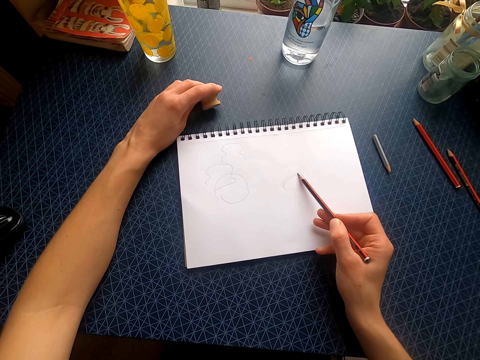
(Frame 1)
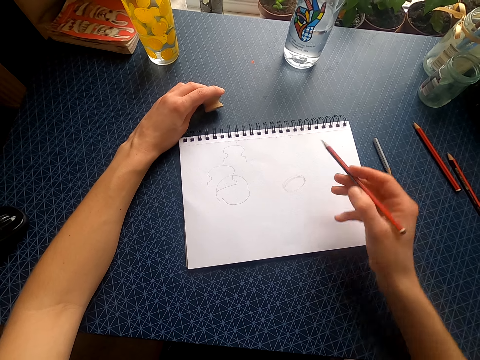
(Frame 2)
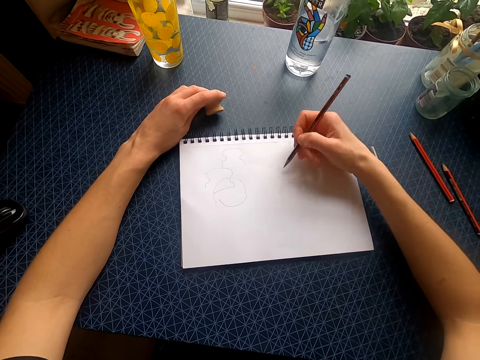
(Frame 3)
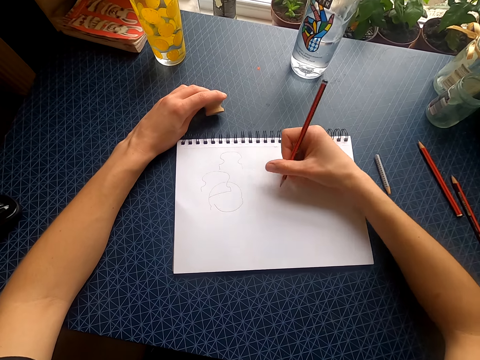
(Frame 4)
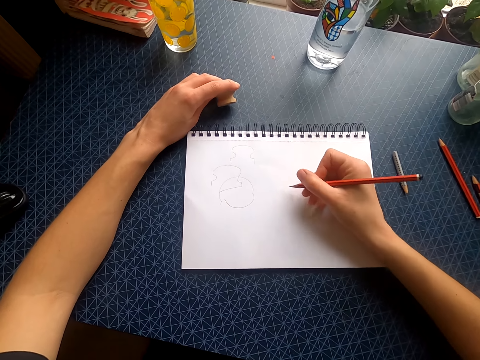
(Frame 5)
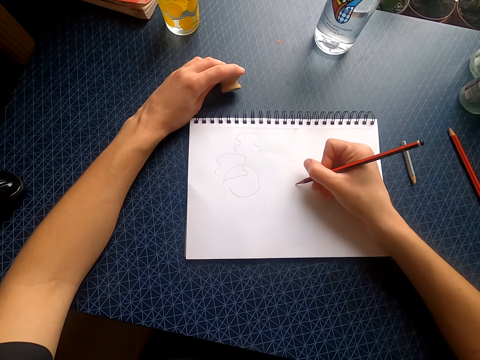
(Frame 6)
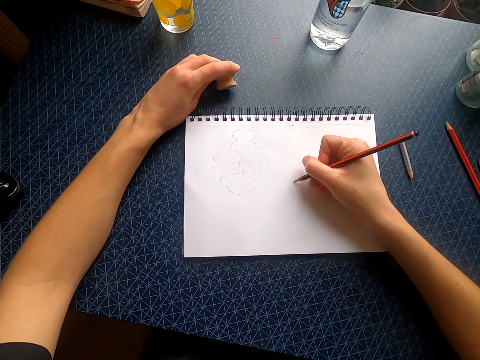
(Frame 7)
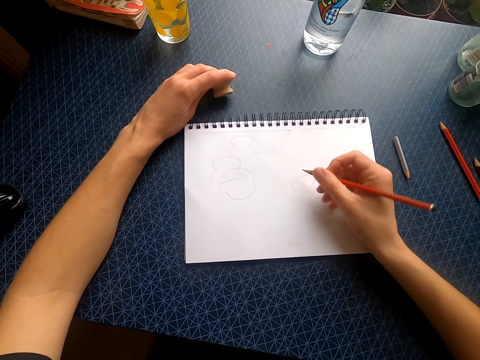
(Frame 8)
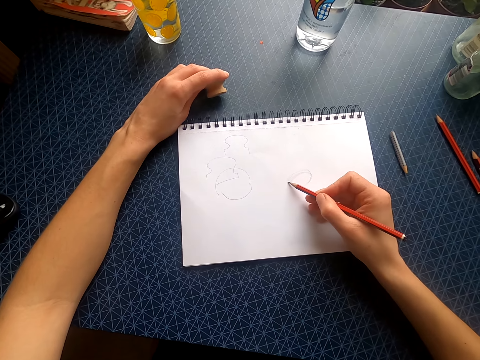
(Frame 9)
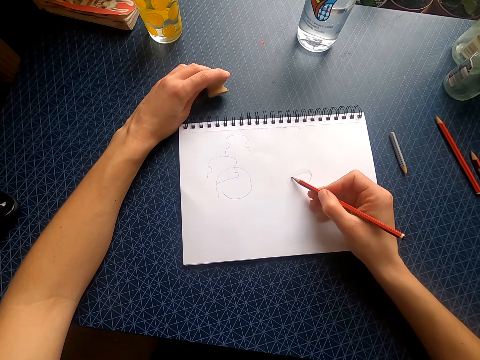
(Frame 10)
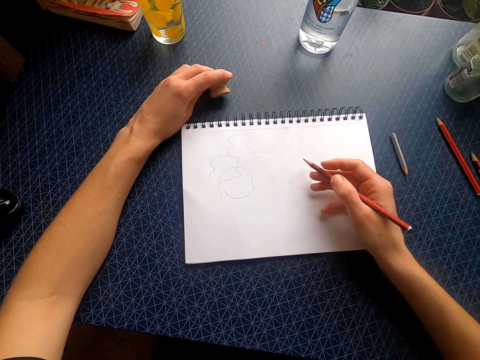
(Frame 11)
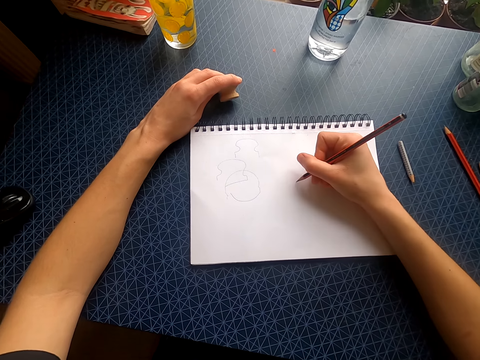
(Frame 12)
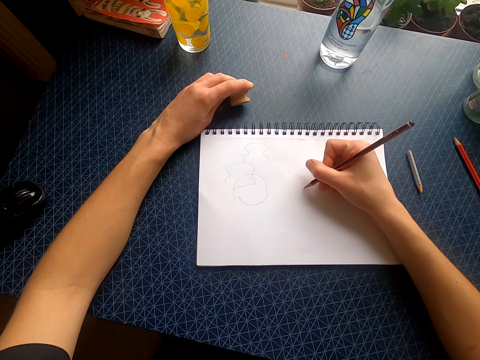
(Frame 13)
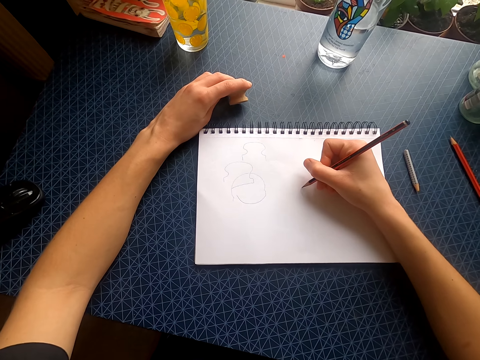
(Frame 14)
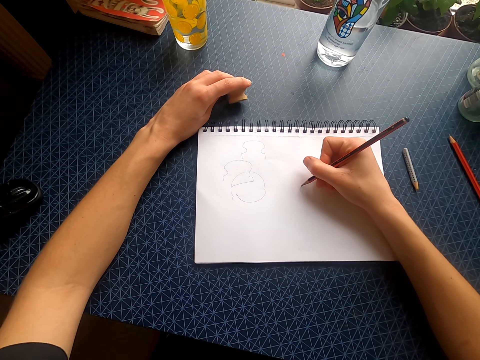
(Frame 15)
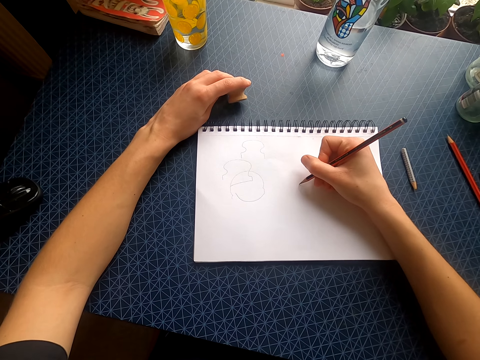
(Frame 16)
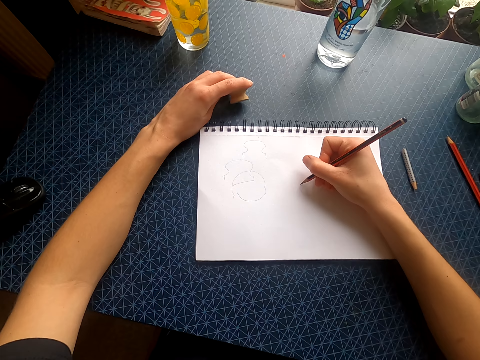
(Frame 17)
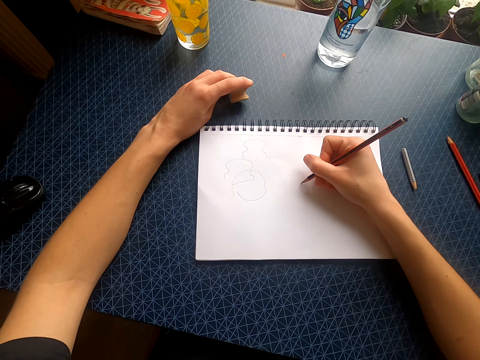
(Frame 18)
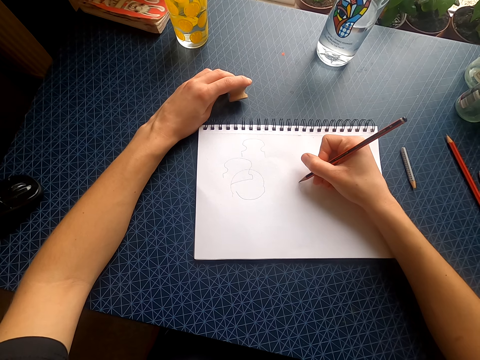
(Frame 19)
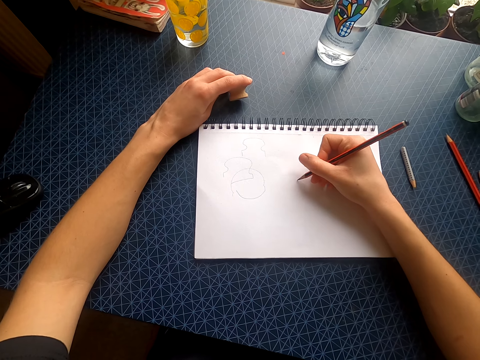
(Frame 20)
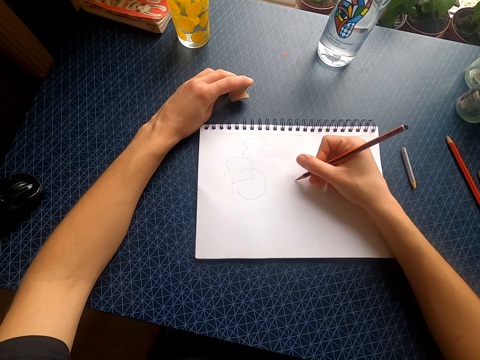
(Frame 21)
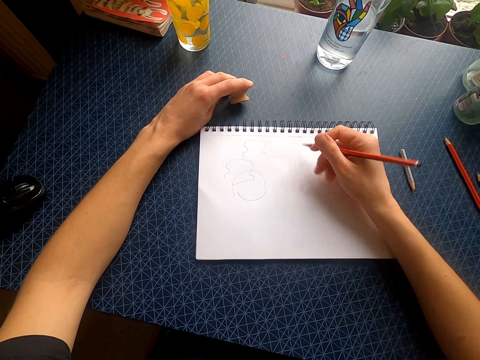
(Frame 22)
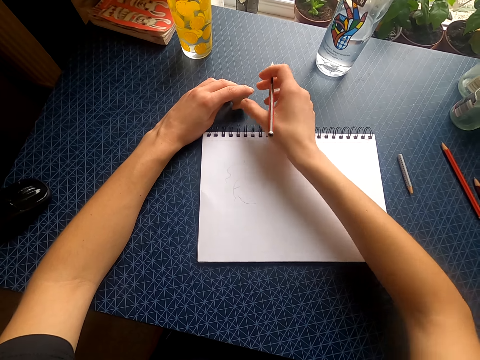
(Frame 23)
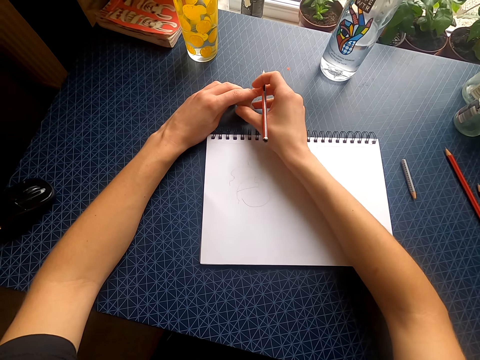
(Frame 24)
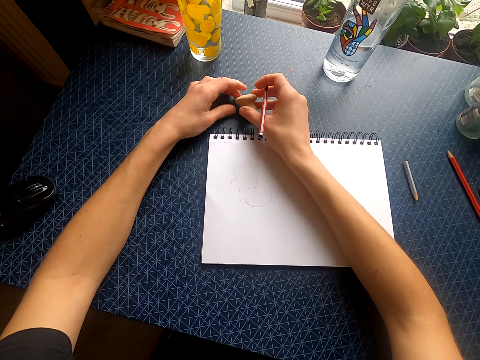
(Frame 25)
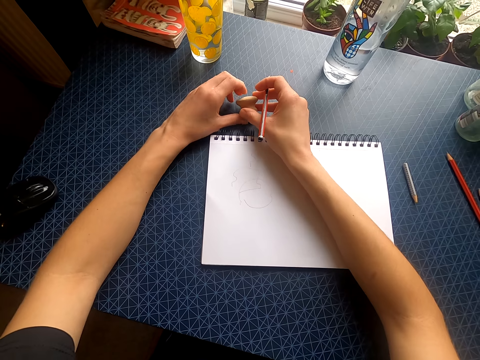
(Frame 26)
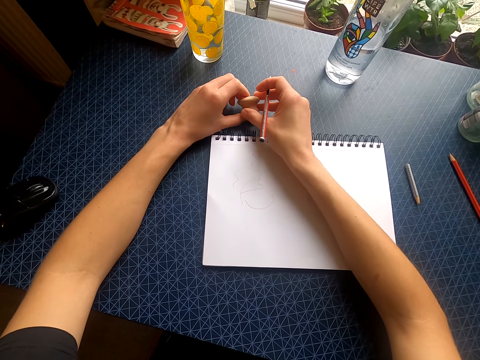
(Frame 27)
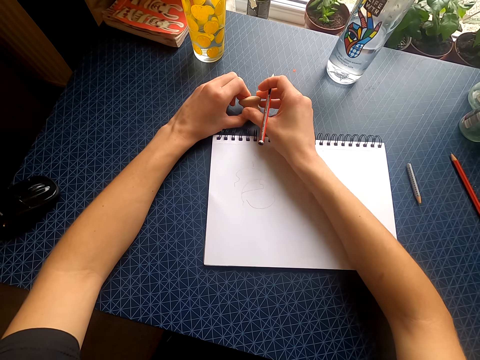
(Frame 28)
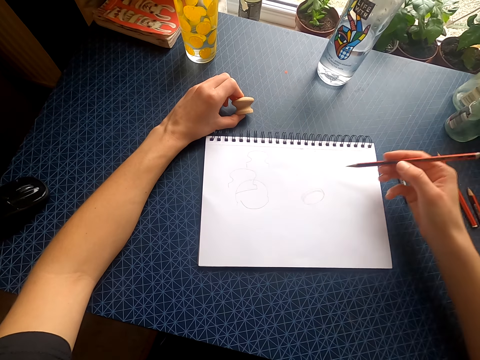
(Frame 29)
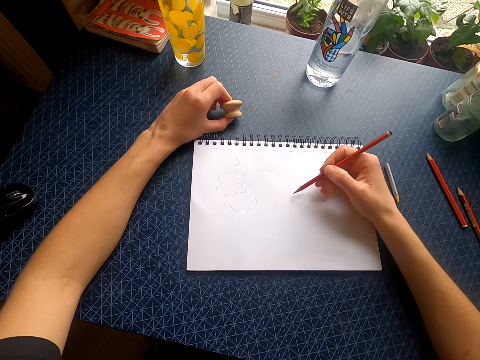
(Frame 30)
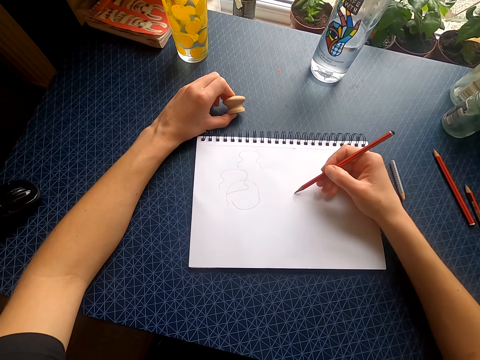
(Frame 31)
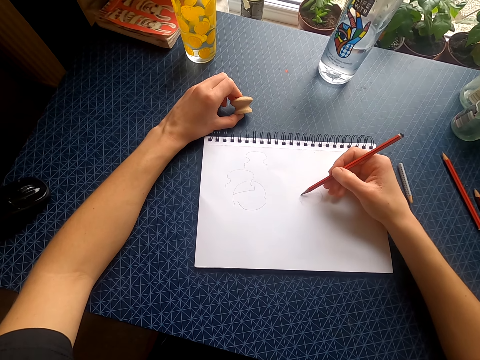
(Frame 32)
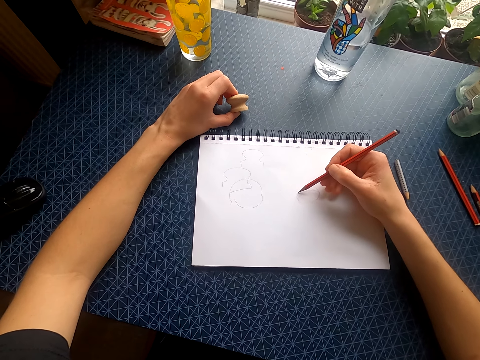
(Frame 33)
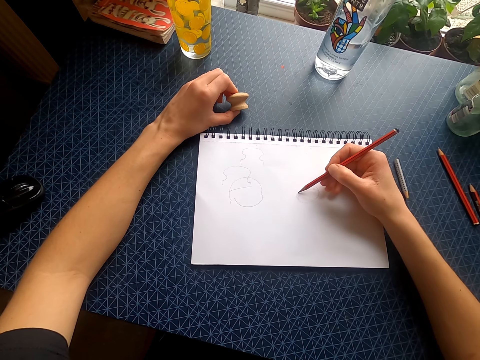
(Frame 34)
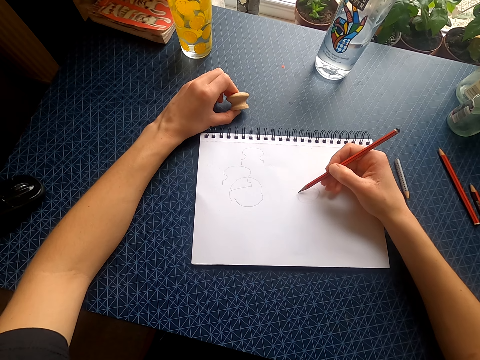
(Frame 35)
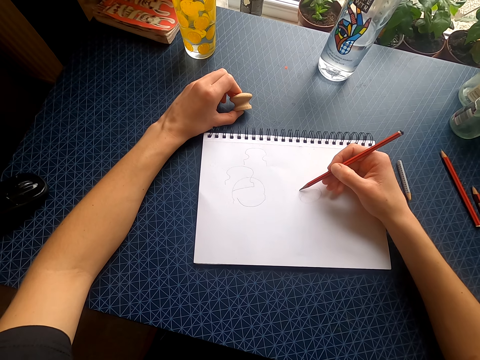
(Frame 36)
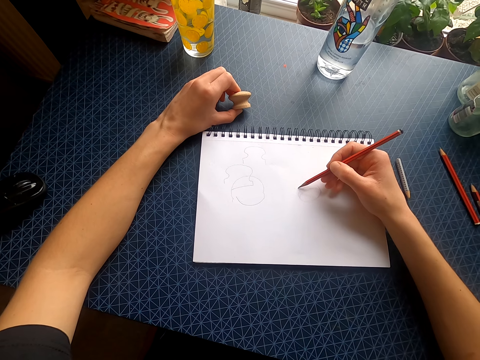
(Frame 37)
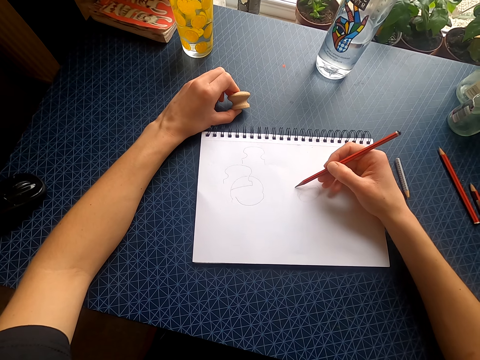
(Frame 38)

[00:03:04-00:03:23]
The camera wearer lifts the pencil. They move the right hand. They draw on the drawing book with the pencil. They move the pencil. They draw on the drawing book with the pencil. They lift the pencil, move the right hand, and touch the wooden piece. They lift the right hand. They draw on the drawing book with the pencil.

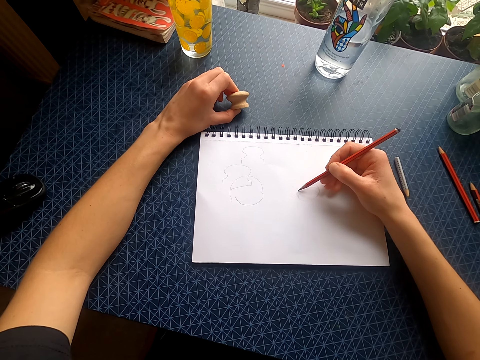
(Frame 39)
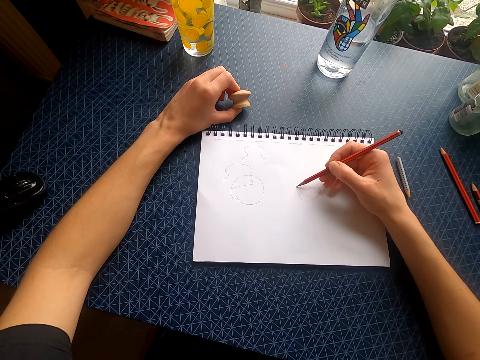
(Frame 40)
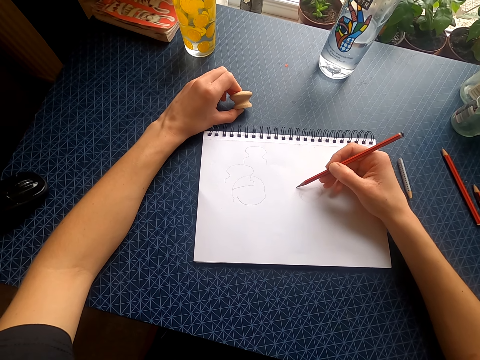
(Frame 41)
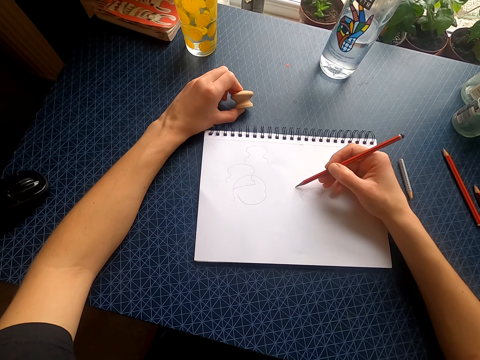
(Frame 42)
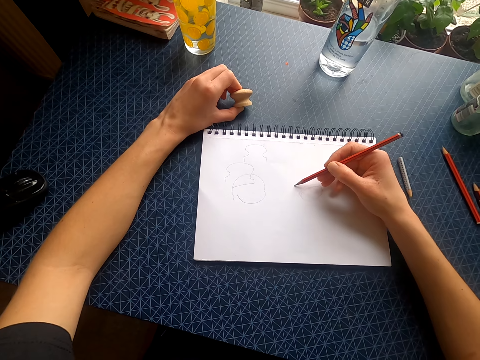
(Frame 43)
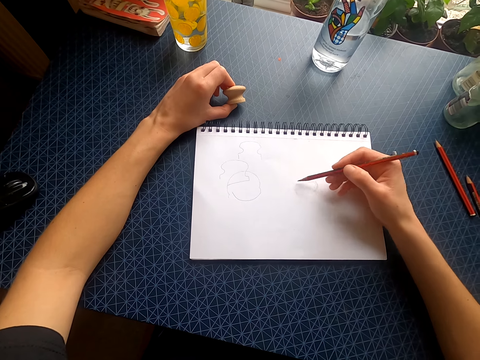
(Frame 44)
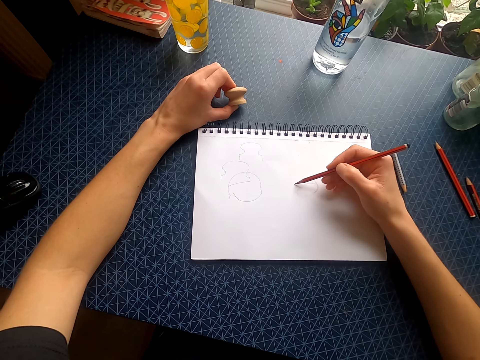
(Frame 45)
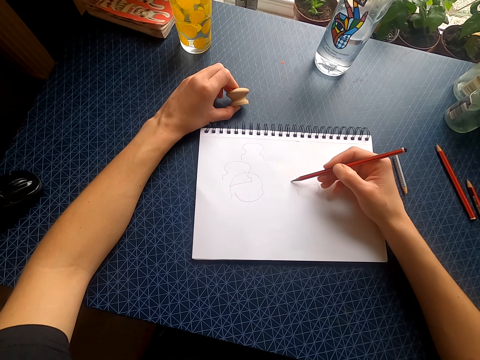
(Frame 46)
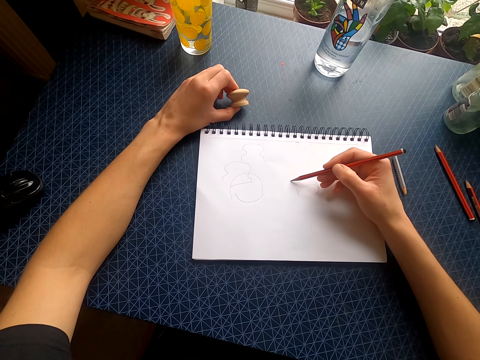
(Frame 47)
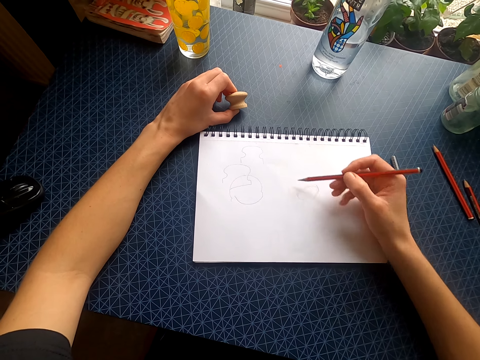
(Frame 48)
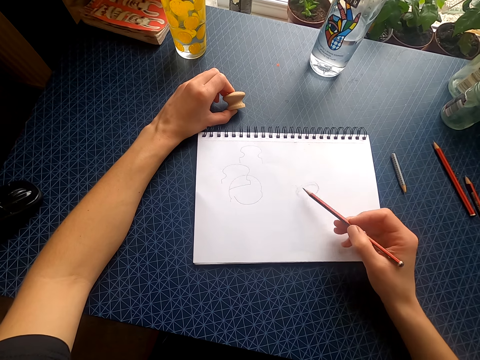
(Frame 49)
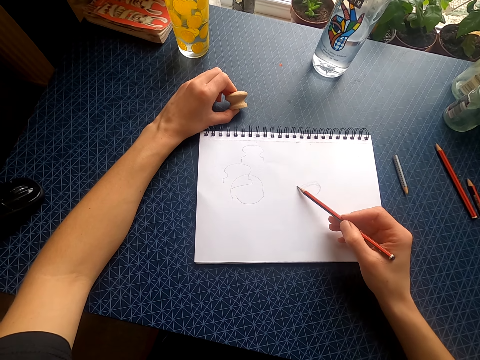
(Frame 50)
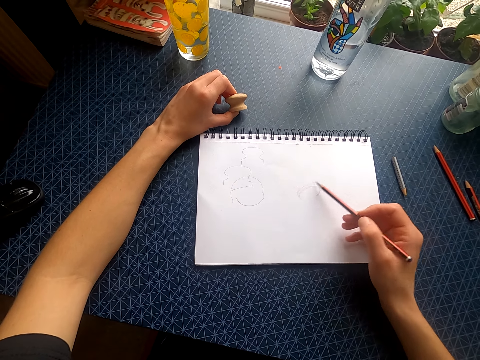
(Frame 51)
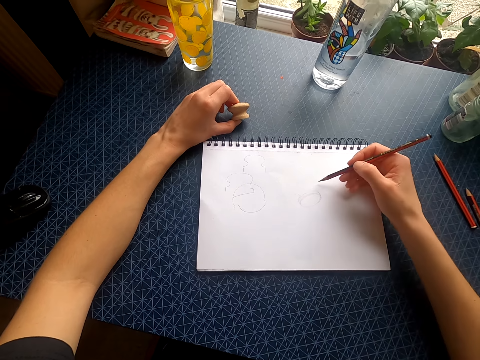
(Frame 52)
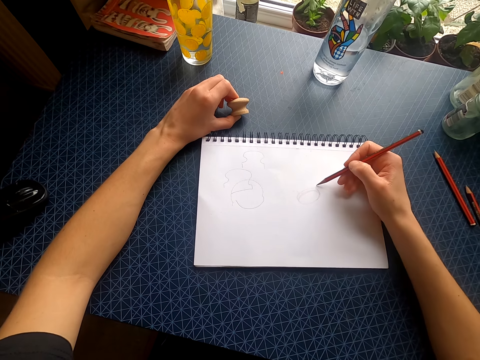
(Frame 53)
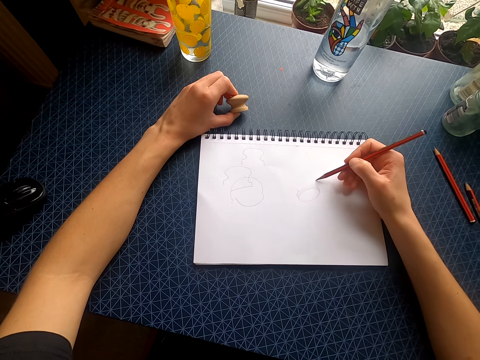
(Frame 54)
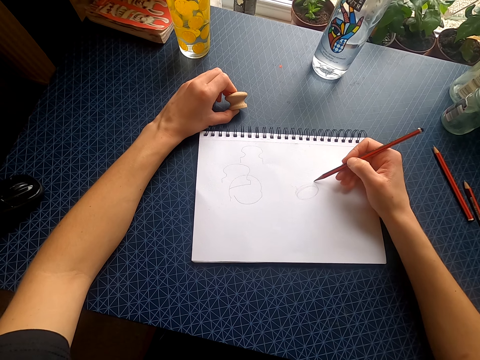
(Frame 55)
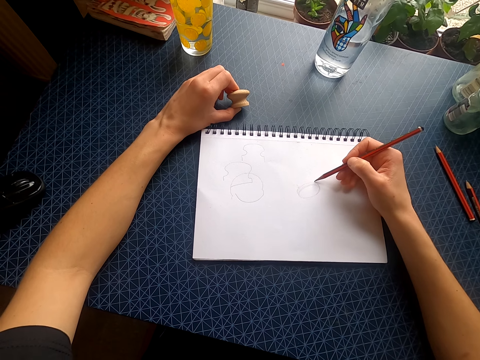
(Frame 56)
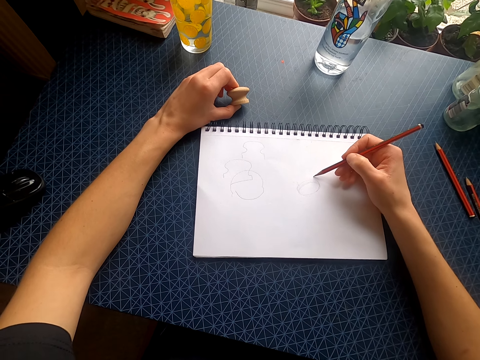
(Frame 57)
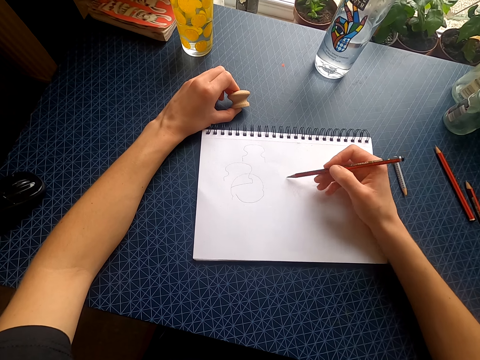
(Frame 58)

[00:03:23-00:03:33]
The camera wearer moves the pencil. They draw on the drawing book with the pencil.
